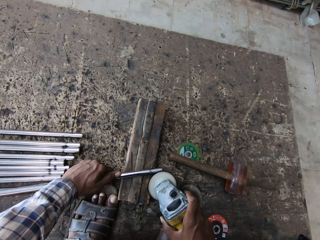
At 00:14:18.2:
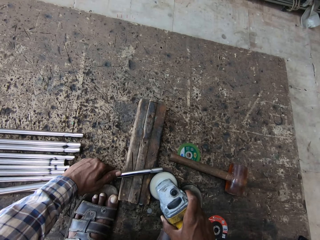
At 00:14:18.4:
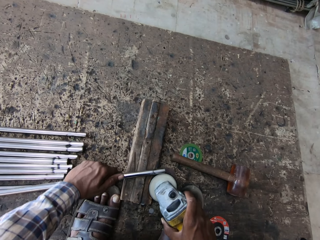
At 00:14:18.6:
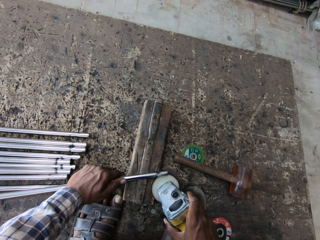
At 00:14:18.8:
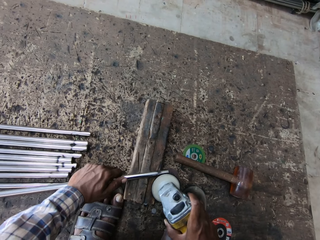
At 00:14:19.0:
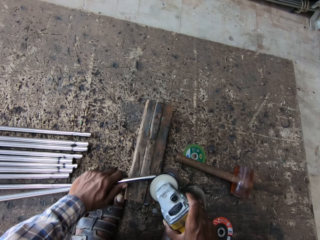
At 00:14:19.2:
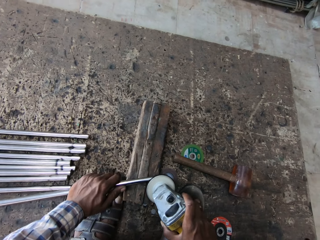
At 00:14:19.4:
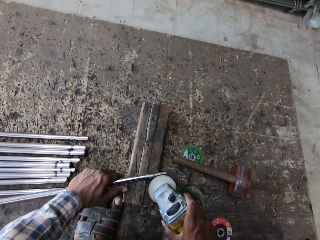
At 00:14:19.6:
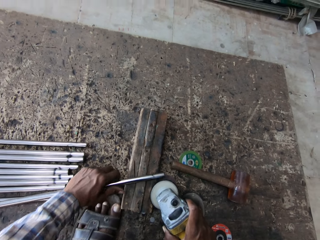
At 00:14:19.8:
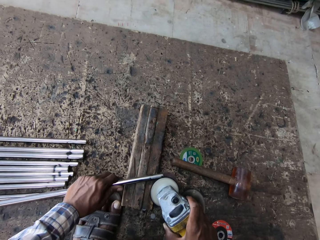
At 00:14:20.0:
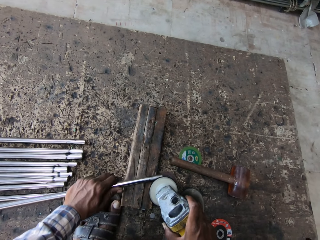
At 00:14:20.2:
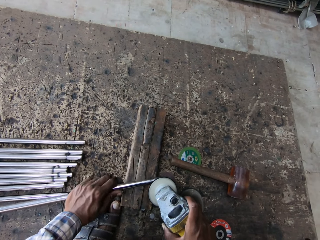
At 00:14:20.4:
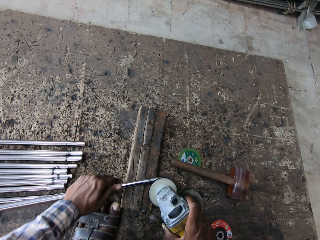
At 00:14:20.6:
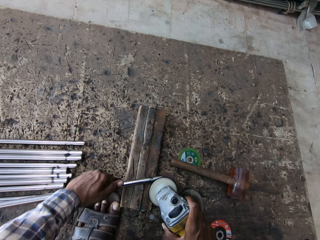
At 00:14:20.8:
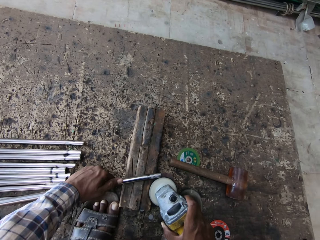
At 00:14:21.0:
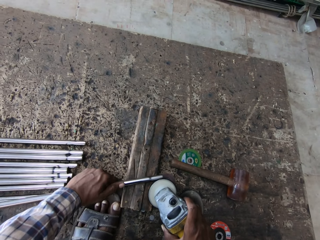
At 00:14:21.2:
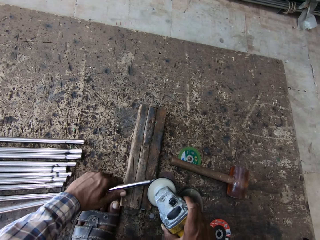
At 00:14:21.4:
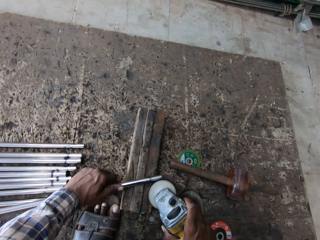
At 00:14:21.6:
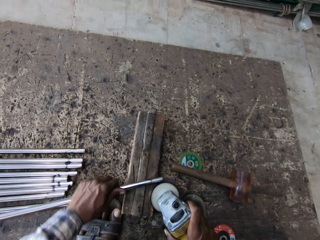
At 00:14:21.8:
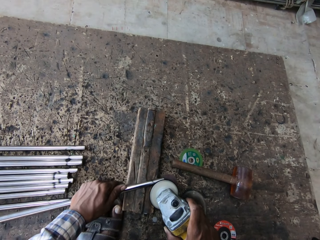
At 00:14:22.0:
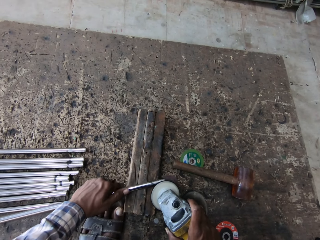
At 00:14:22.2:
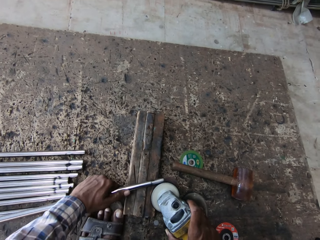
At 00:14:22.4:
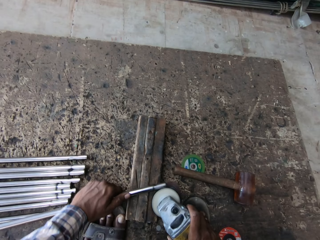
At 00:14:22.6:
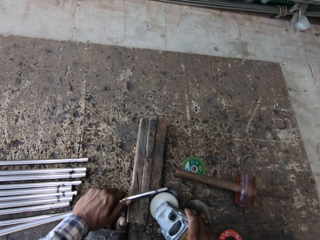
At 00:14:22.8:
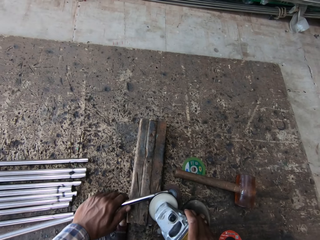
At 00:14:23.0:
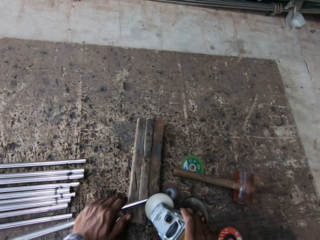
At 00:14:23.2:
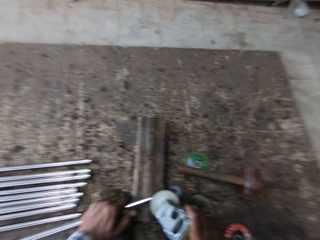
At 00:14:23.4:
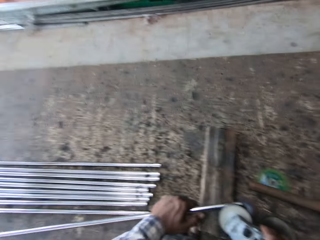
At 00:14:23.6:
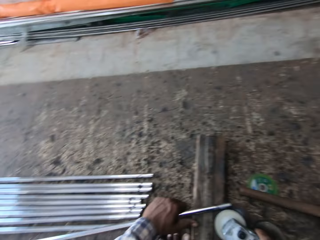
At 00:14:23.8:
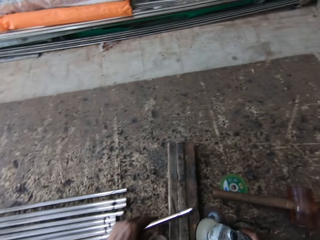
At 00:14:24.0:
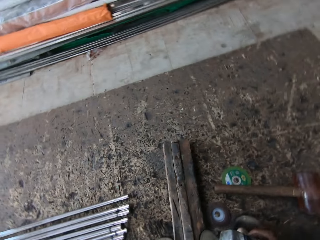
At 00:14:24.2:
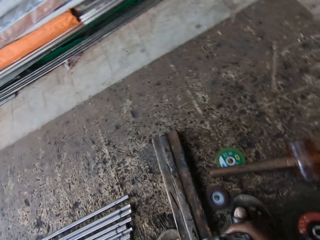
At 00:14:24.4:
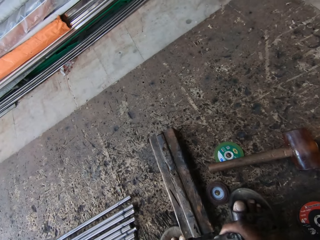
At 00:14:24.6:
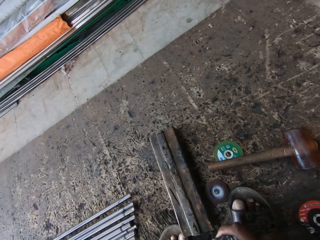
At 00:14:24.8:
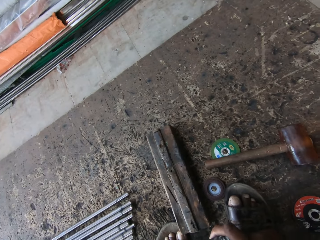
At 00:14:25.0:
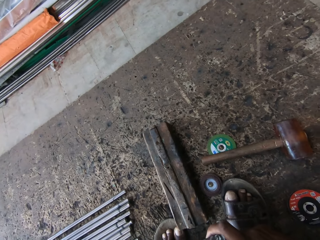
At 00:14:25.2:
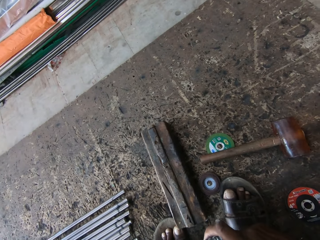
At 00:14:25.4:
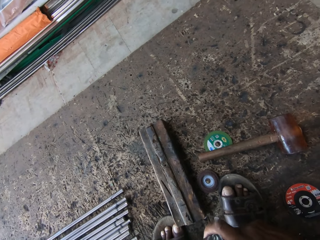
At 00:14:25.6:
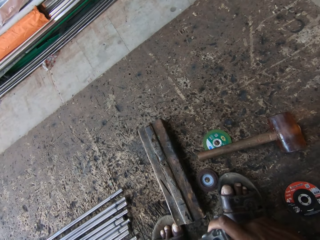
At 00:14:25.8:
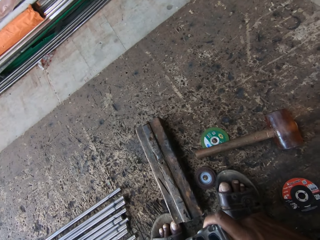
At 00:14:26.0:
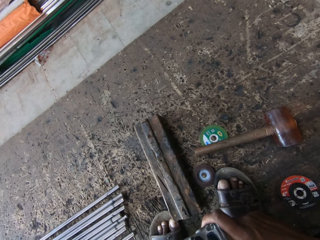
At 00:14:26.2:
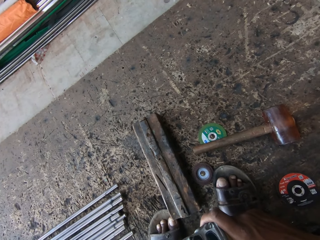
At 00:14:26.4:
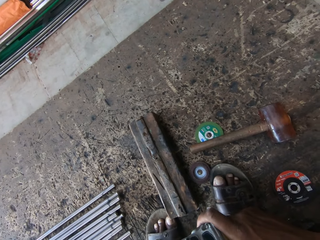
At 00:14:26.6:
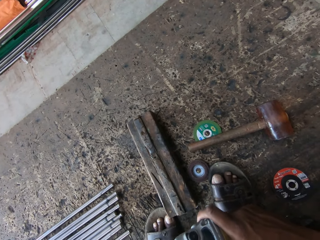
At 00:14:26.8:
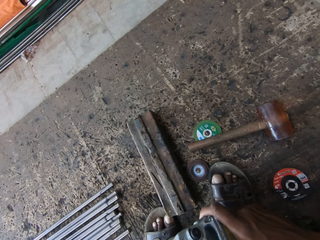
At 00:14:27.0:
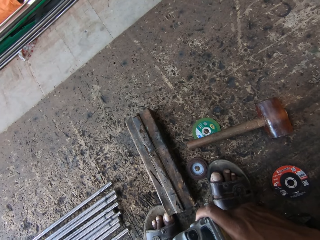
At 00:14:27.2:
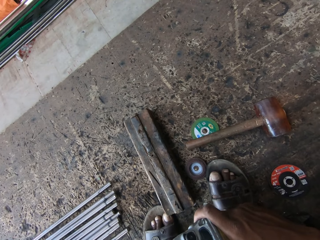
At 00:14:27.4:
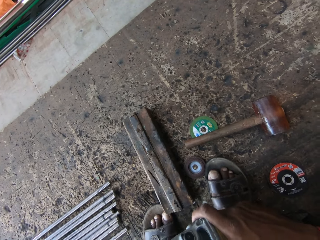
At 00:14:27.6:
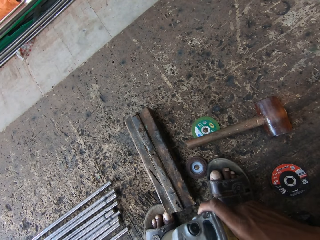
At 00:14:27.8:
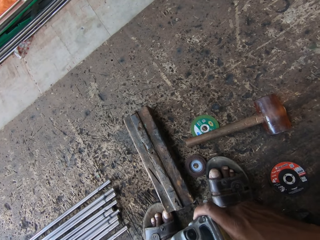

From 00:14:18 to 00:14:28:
The camera wearer looks around. They drop the metal bar.

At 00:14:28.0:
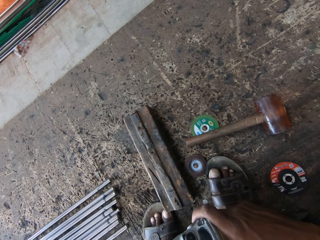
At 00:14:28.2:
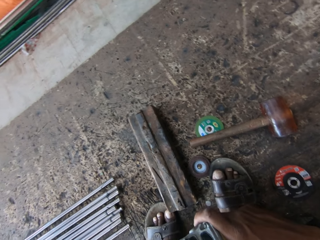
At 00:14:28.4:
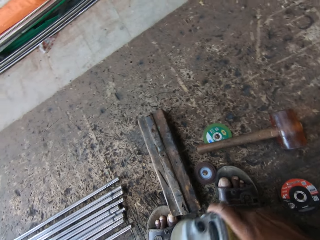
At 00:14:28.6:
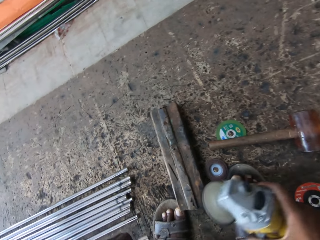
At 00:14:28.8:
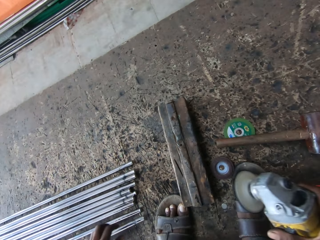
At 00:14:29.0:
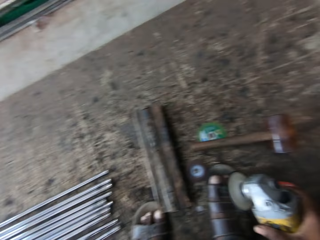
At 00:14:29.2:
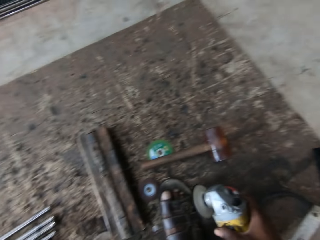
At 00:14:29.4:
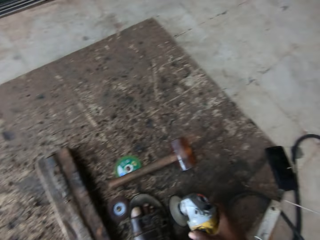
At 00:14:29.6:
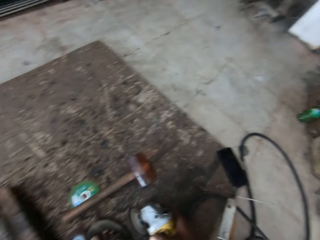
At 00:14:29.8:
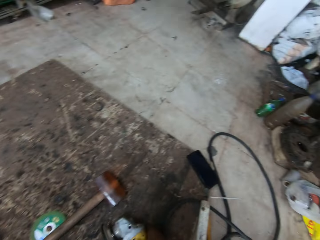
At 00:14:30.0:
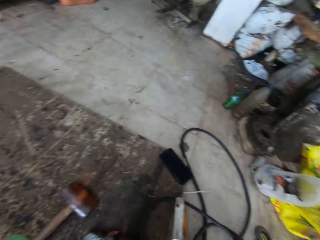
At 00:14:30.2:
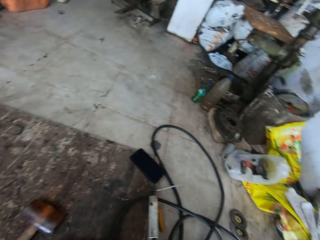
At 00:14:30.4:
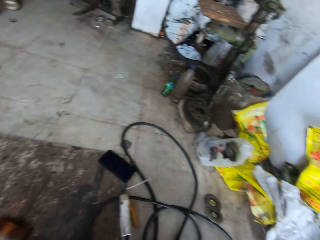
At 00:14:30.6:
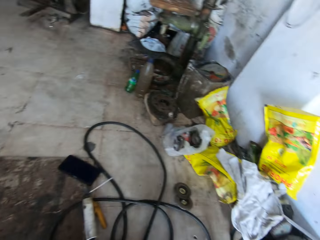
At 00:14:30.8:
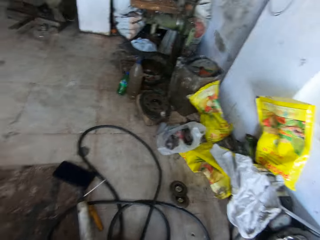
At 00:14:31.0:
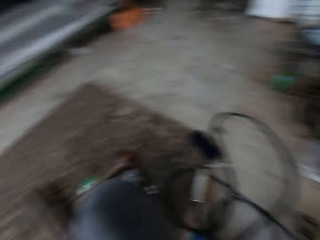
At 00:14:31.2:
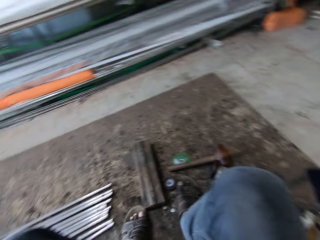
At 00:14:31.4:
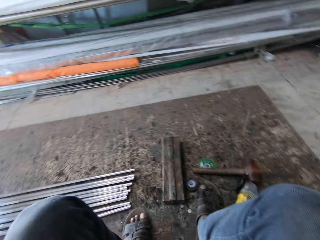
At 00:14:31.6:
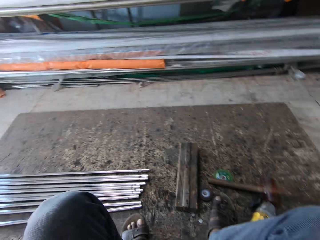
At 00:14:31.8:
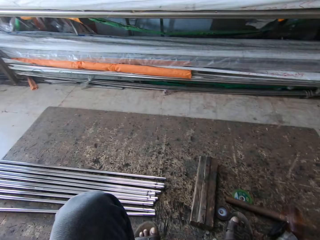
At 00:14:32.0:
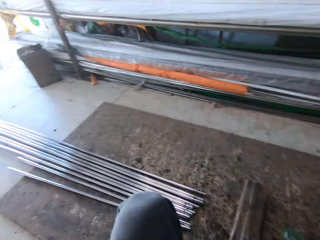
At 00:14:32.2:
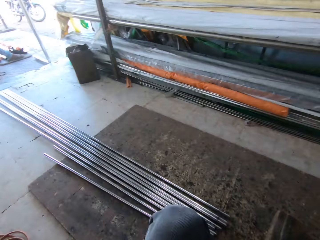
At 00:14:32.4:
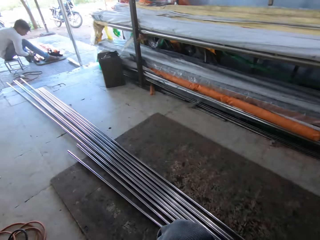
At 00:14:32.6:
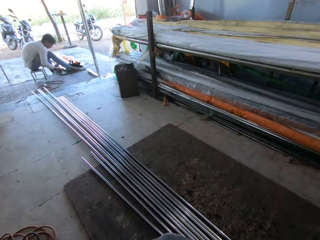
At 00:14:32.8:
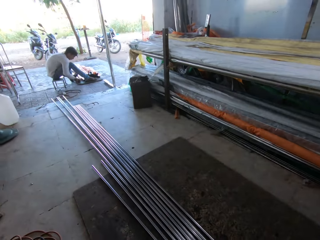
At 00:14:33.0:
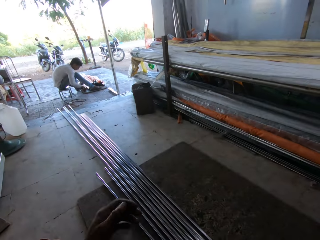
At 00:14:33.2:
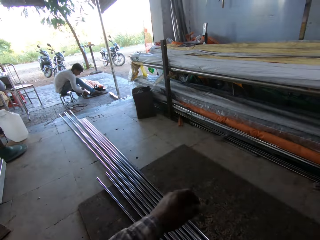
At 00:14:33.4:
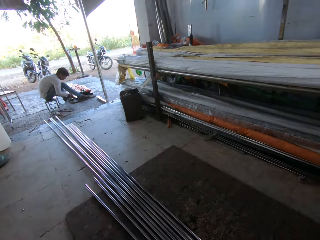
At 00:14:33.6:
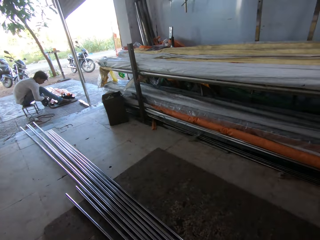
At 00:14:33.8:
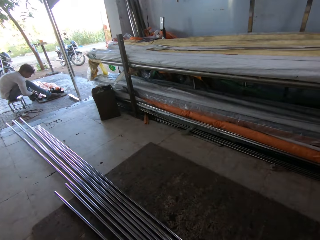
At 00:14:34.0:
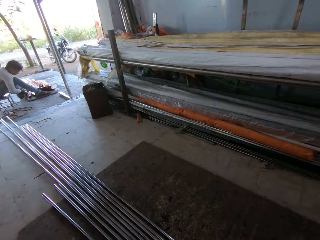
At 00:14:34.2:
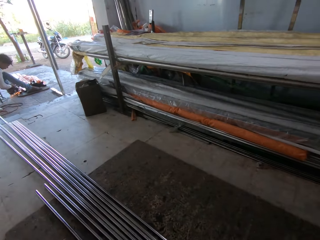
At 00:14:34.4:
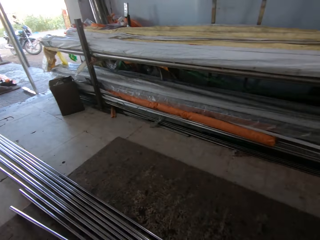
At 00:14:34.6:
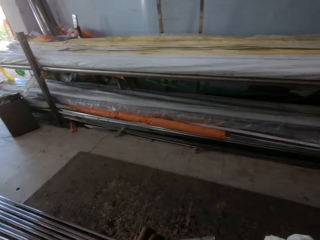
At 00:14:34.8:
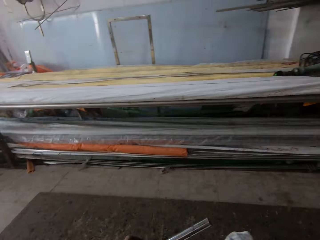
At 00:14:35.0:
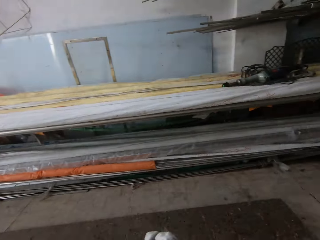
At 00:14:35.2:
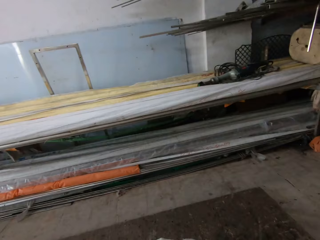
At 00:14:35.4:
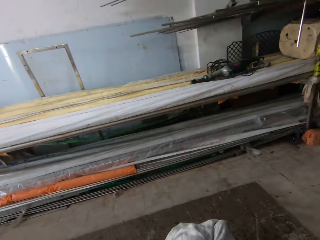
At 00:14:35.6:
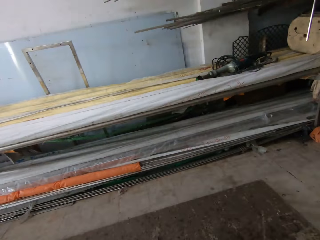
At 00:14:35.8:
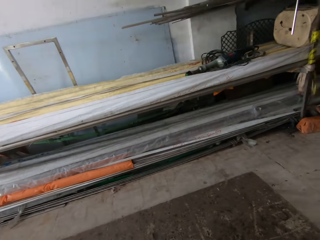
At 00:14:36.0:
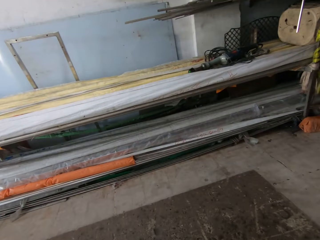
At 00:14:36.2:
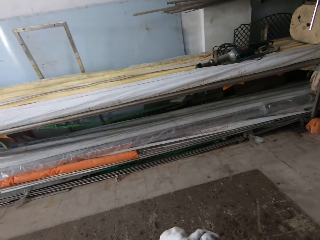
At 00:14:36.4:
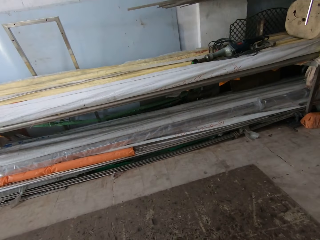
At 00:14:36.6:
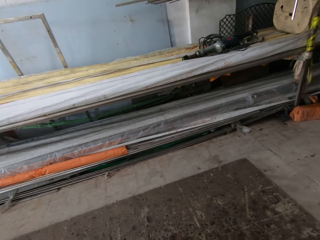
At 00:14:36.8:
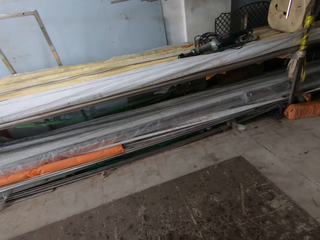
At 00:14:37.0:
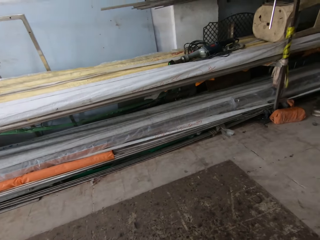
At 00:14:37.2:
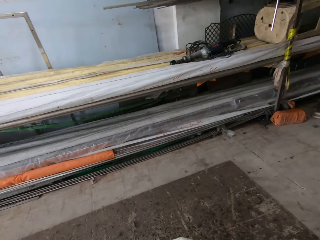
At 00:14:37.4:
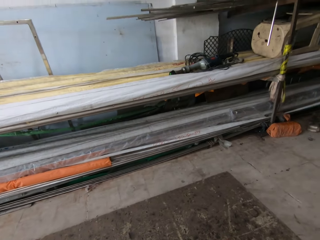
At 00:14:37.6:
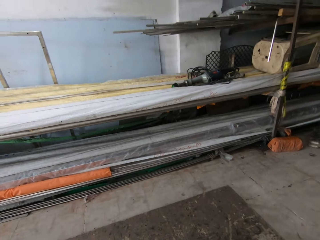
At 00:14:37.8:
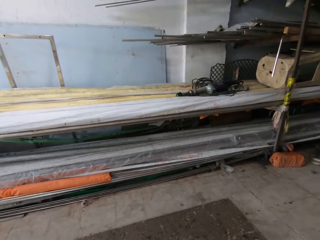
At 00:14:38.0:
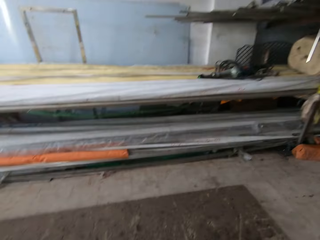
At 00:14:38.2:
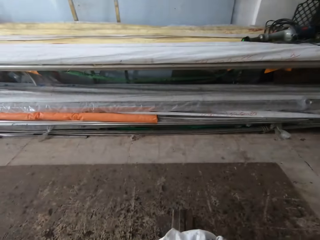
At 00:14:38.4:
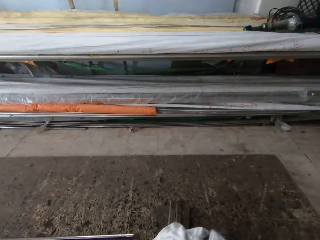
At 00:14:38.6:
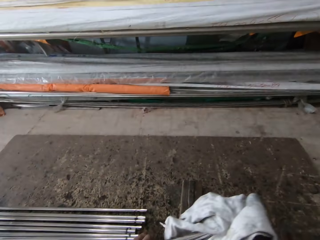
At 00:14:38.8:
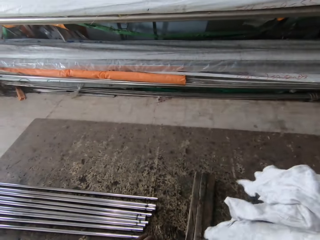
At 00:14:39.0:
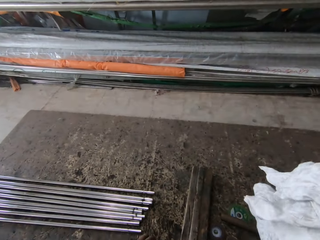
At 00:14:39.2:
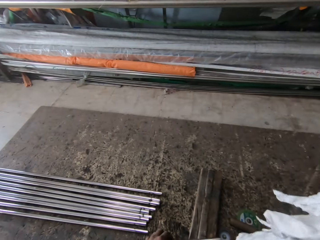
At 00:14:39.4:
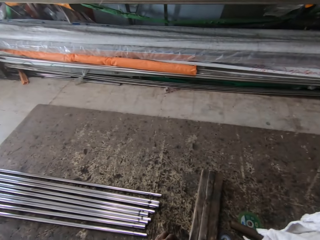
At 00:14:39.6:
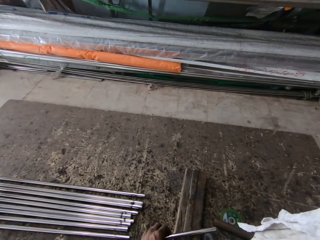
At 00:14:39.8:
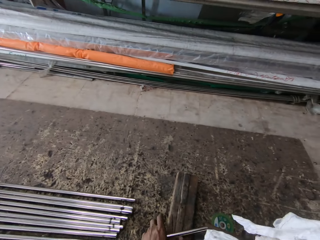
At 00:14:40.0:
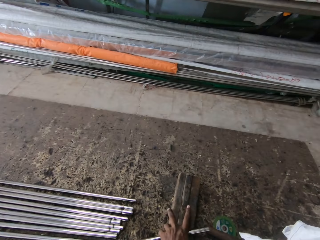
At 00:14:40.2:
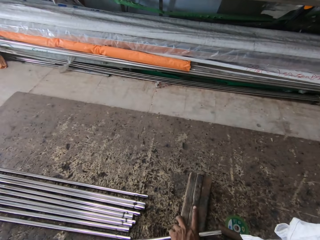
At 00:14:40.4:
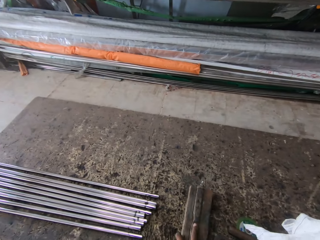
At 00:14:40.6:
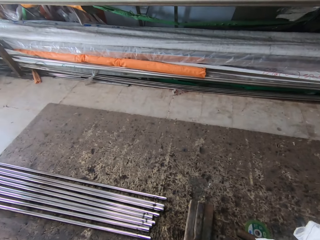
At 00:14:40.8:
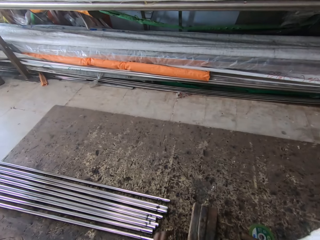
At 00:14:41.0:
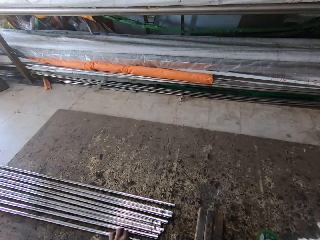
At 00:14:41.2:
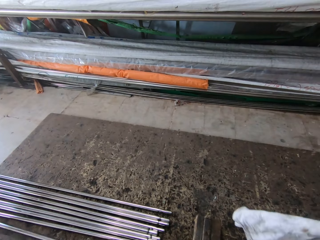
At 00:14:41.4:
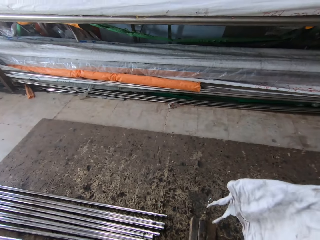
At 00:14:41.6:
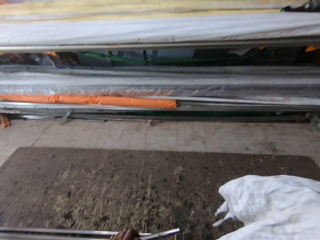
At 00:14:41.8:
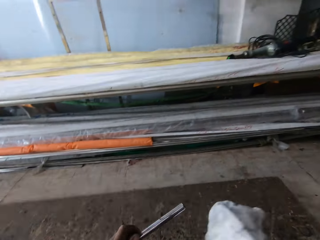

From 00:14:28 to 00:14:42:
The camera wearer places the steel rod down. They drop the grinder. They look around. They pick up the hand towel. They stare at the floor. They wipe the steel rod. They pick up a metal bar. They pull the wood.
